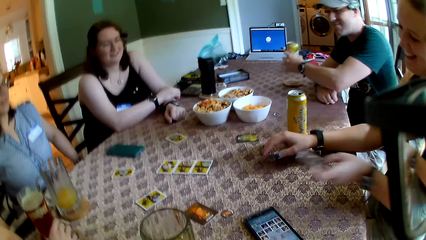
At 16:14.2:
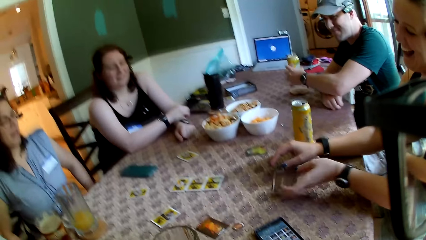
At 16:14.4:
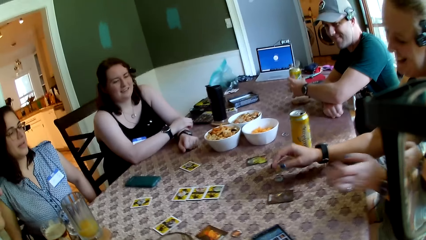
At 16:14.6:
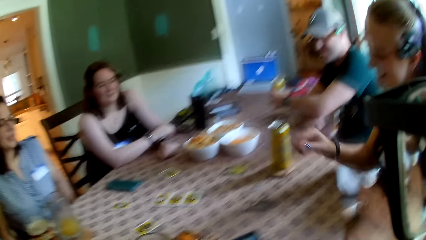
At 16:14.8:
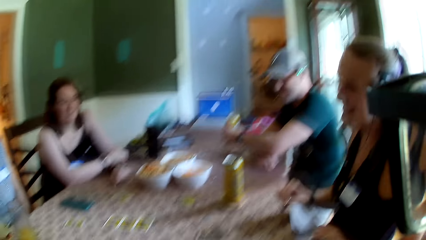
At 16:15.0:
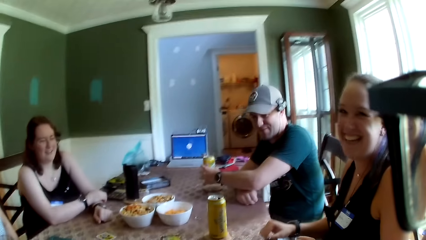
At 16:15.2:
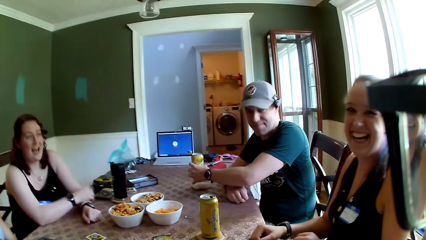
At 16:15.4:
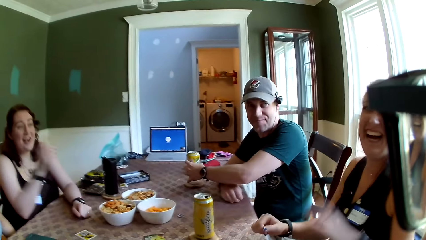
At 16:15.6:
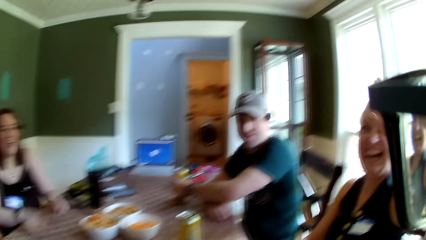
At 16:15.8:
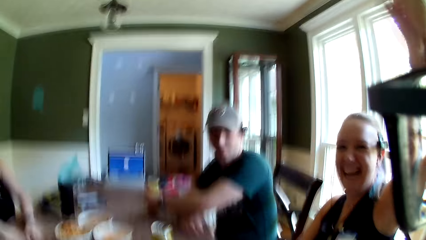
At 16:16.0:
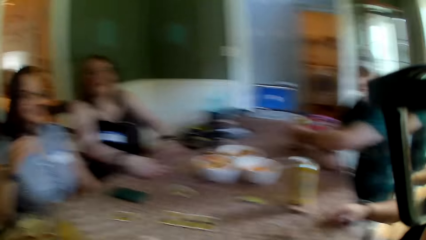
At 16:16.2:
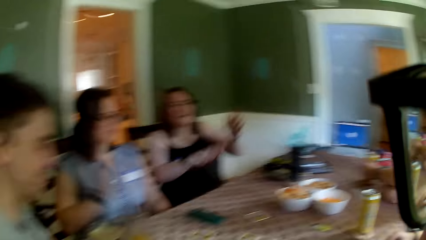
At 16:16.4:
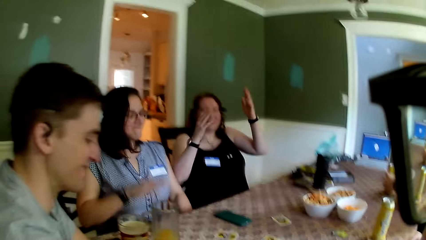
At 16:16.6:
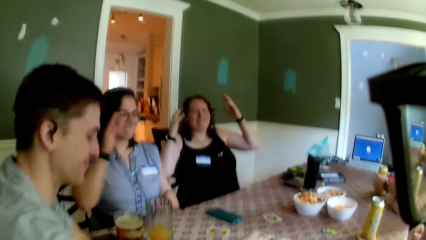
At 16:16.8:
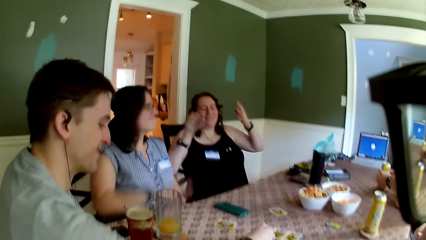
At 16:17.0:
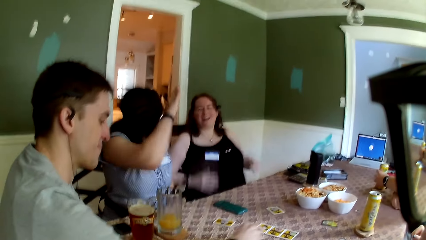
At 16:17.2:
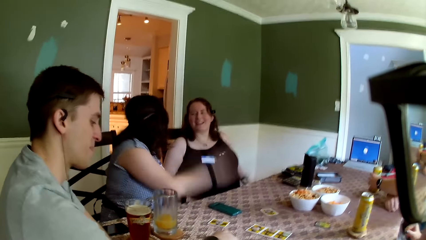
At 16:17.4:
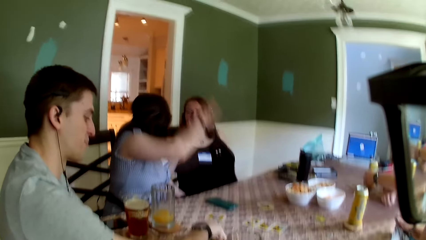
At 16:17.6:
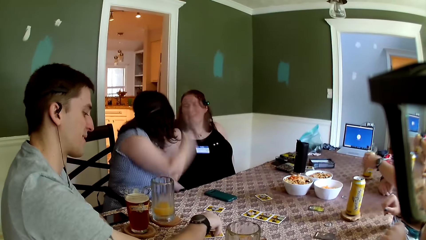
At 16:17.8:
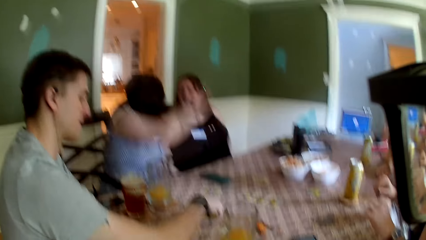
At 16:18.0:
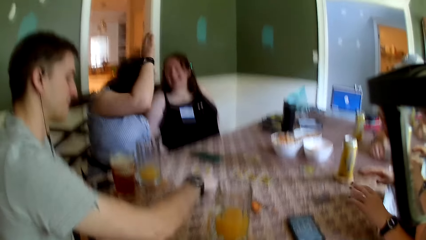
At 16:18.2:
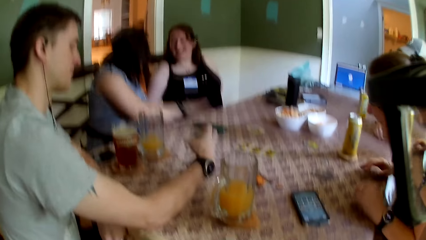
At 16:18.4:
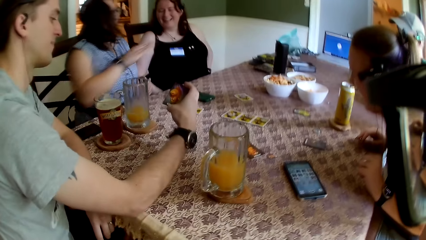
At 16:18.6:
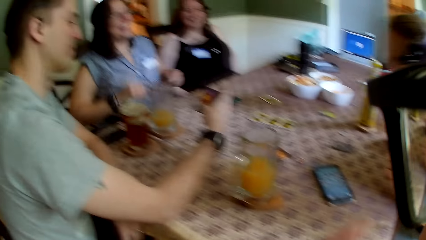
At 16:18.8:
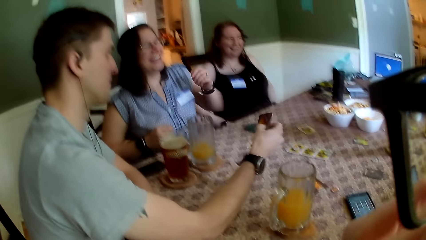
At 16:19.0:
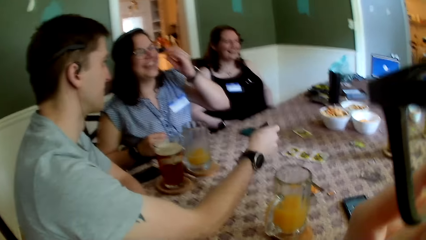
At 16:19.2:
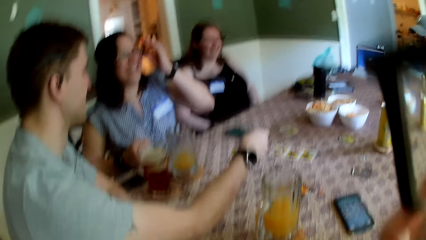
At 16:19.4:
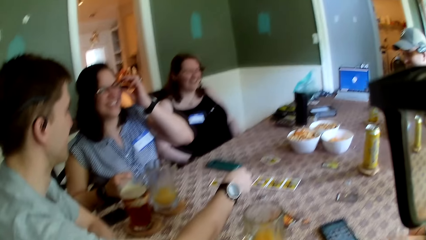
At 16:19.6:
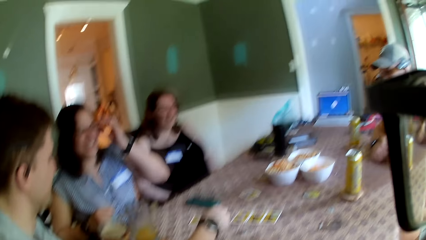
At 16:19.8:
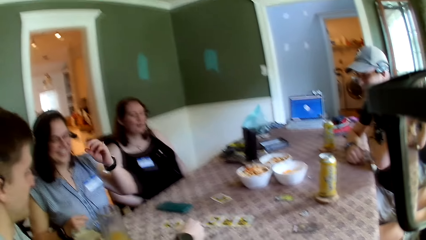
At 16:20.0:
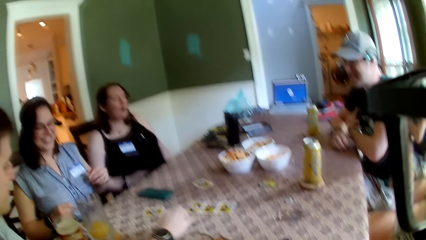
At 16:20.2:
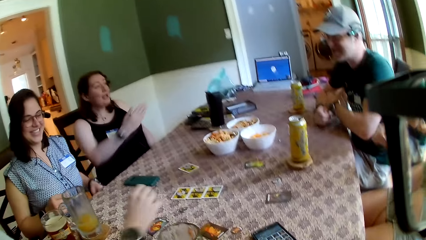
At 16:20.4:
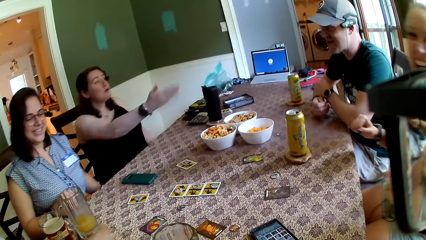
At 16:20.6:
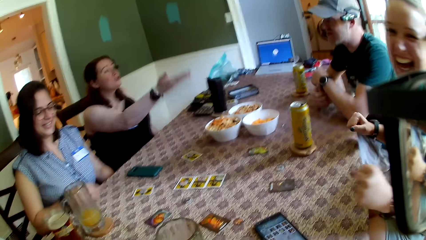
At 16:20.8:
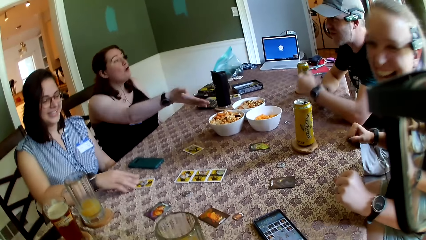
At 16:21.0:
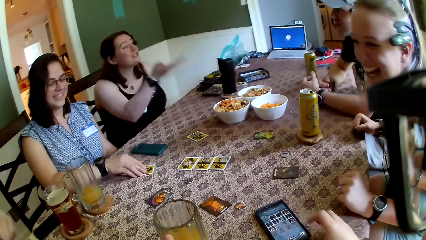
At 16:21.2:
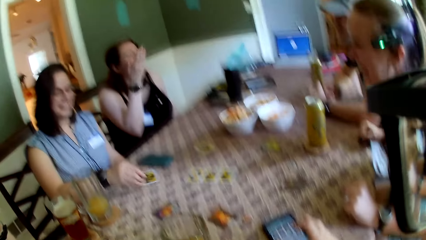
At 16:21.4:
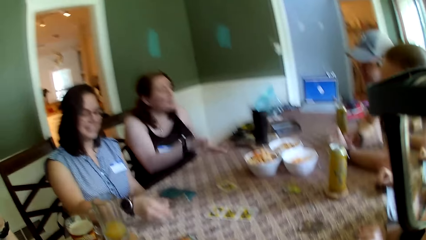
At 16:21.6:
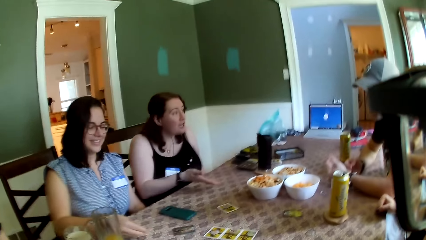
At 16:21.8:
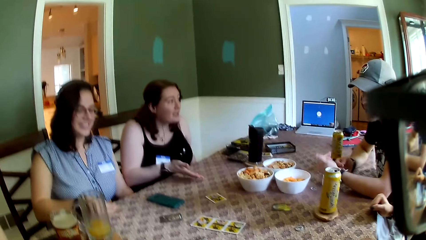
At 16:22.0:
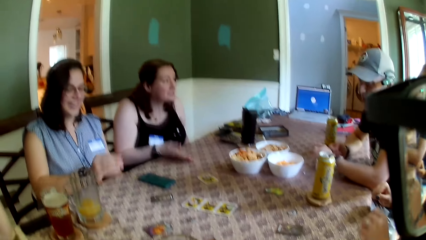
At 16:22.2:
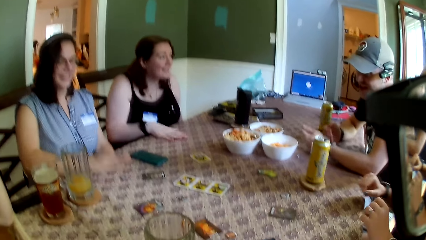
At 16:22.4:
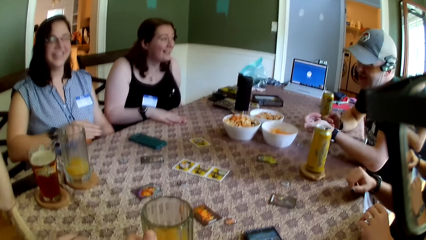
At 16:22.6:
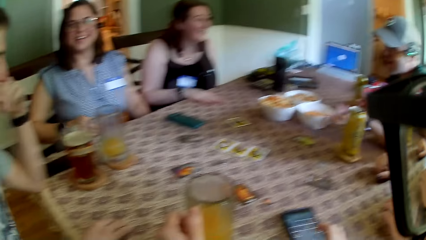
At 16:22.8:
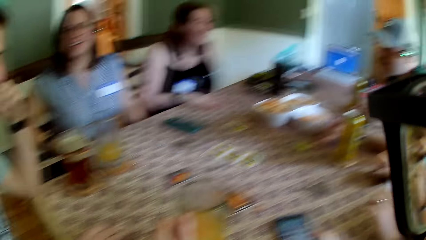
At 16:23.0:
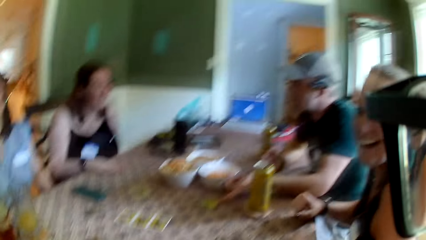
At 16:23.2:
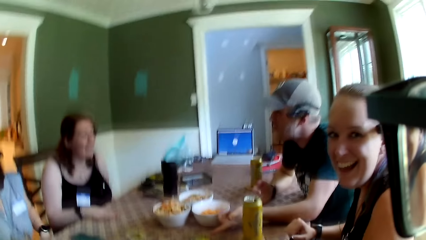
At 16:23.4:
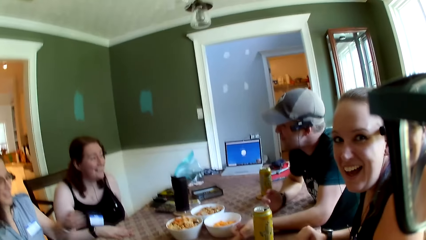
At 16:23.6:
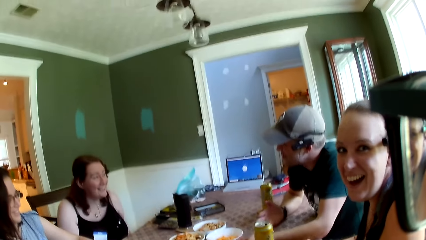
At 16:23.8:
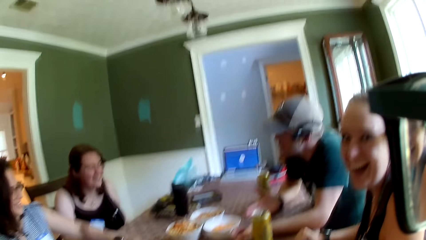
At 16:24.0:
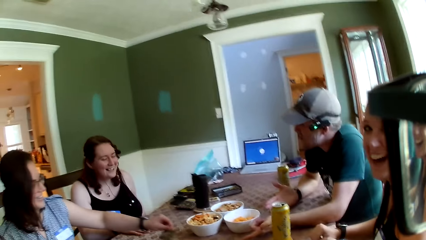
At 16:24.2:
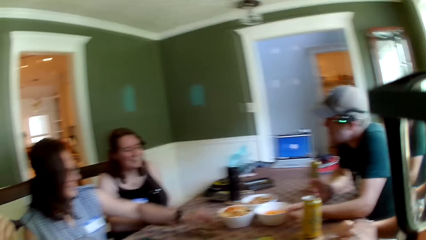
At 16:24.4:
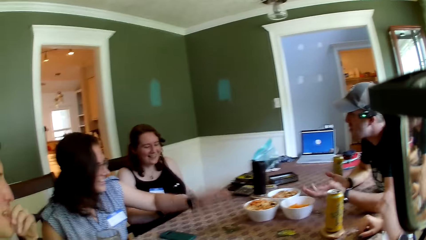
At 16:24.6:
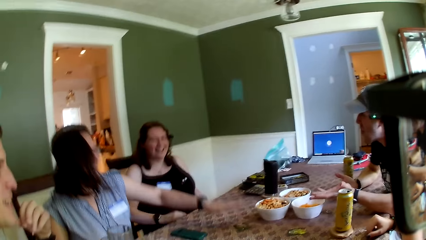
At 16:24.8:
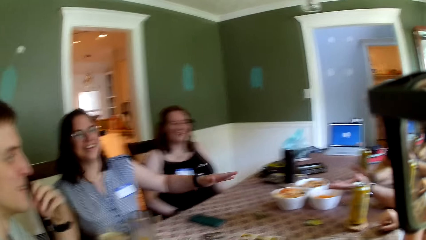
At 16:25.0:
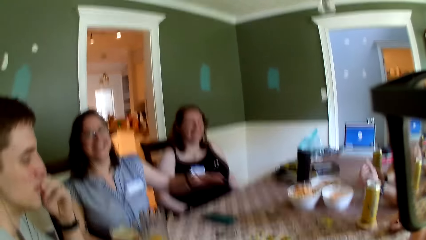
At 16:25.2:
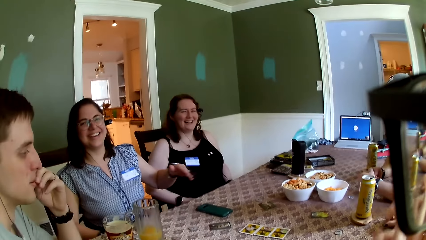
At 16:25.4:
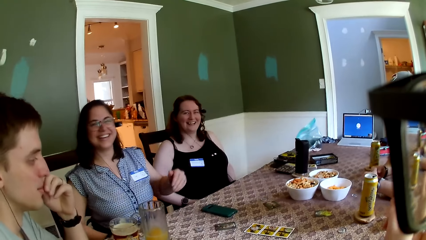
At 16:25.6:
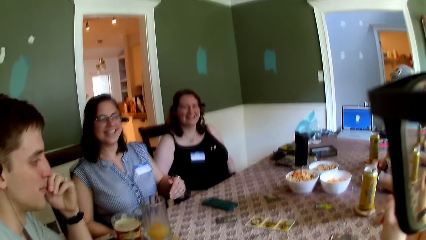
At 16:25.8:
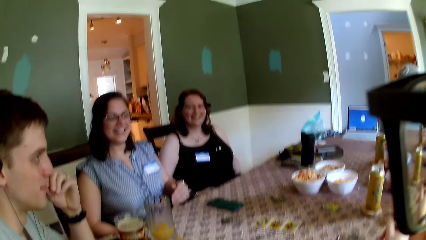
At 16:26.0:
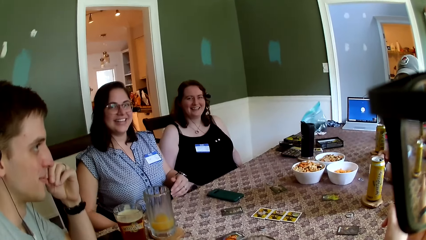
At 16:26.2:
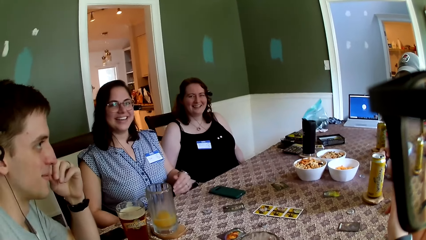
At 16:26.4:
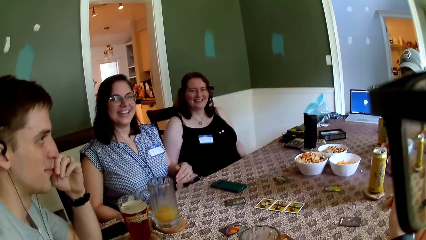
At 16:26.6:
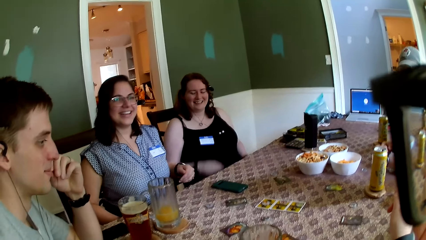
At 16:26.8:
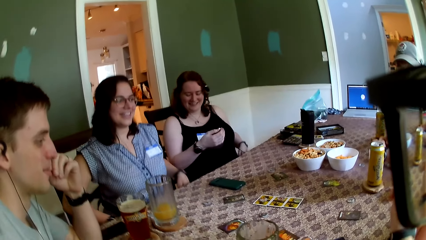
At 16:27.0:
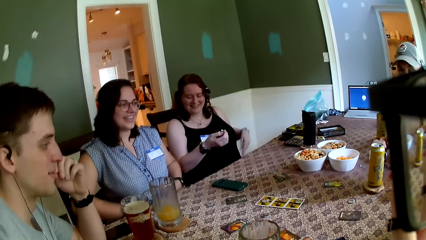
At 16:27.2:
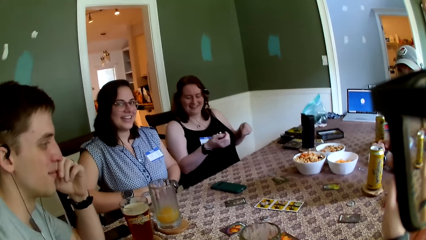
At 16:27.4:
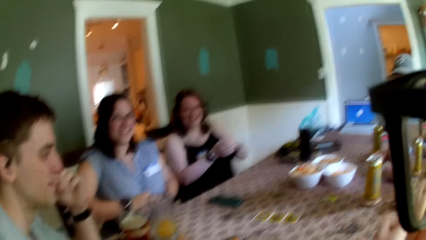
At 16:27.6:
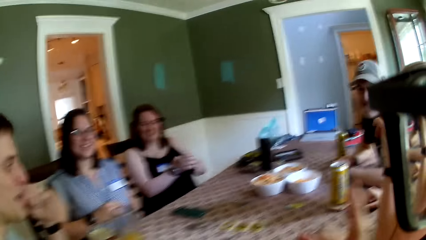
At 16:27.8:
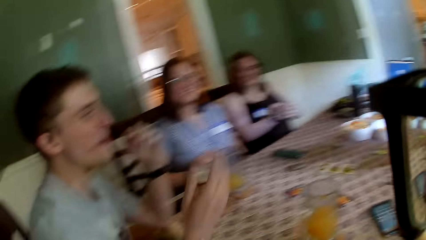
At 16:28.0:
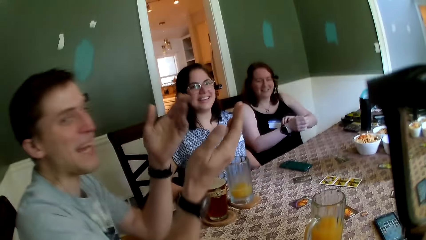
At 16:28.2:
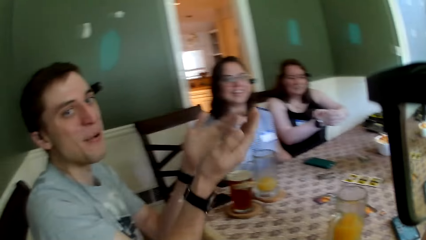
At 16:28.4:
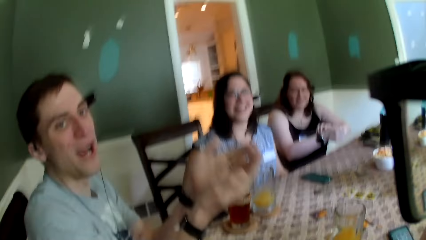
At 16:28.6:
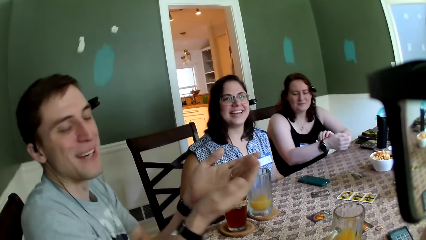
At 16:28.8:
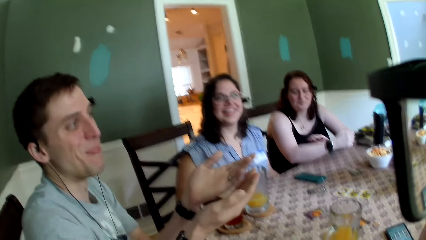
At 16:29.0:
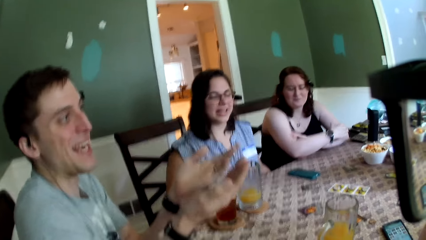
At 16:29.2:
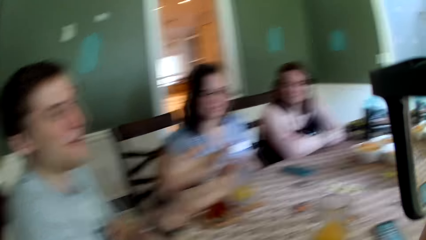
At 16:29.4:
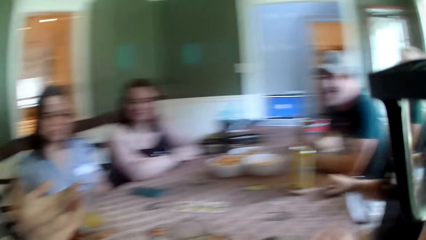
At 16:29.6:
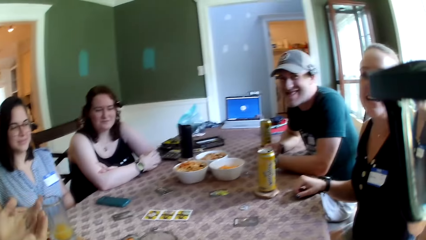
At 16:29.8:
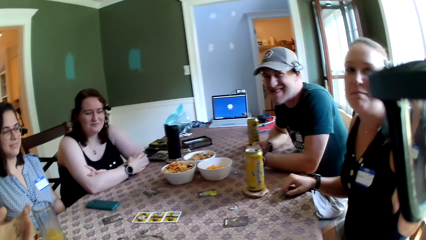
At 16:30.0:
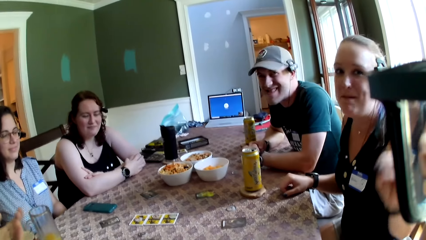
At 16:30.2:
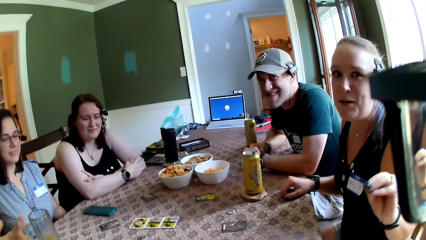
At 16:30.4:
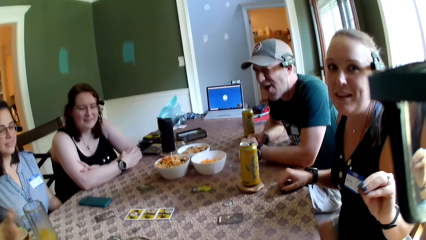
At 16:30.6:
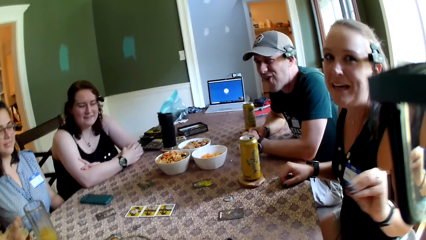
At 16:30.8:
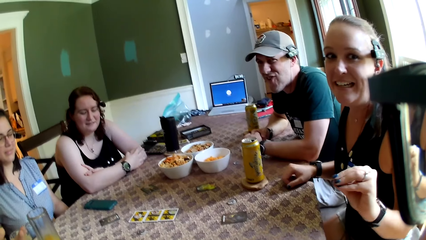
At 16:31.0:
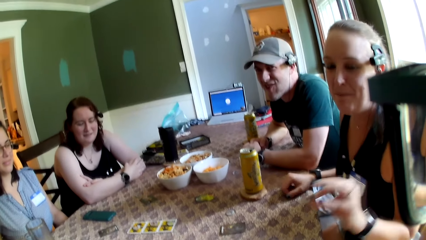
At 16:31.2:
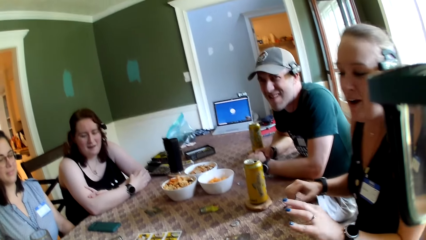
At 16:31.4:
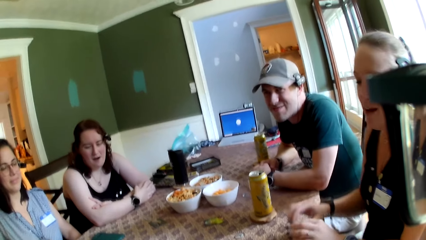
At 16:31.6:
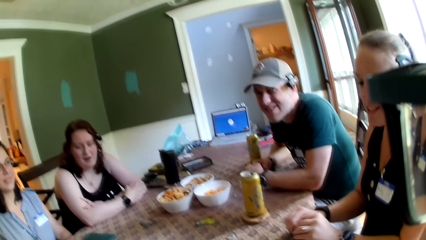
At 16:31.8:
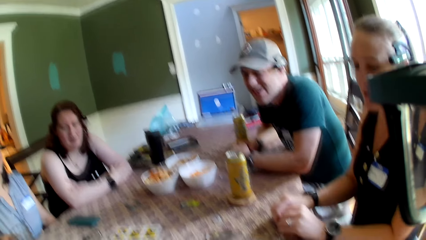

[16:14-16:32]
A woman takes a card and drops the card on the table. The camera wearer celebrates with the colleagues. A man drops the can drink in his left hand on the table. Another man moves the cards on the table. Another woman hits the table with her right hand. The other man opens the card on the table with his right hand. He takes a card and looks at the card. A third woman moves a hand. The camera wearer touches a phone. The second woman opens the card on the table with her right hand. The camera wearer looks at the colleagues. They converse with the group of people at the table. The first woman laughs with the colleagues. The second woman taps the table. The camera wearer talks to the colleagues. The other man talks to the colleagues. The camera wearer looks at the colleagues. The first woman talks to the camera wearer.
